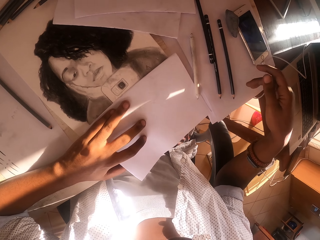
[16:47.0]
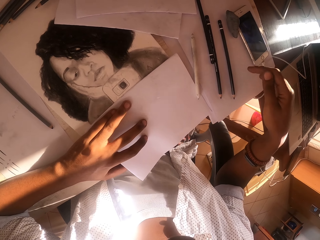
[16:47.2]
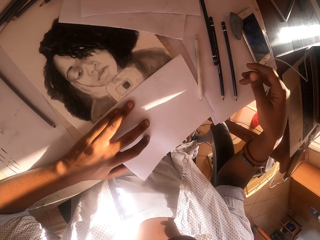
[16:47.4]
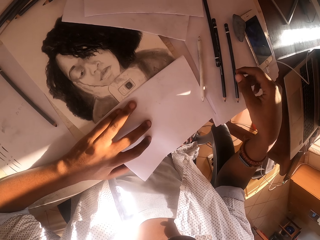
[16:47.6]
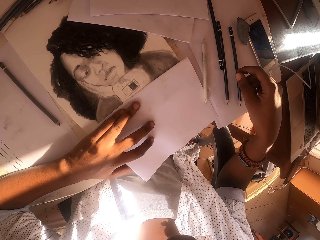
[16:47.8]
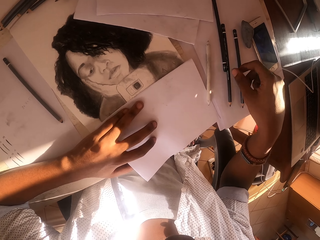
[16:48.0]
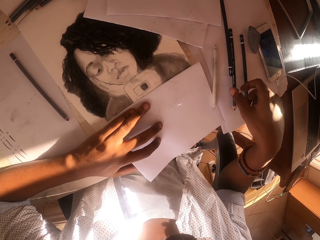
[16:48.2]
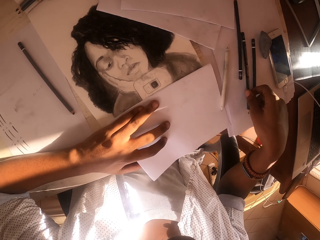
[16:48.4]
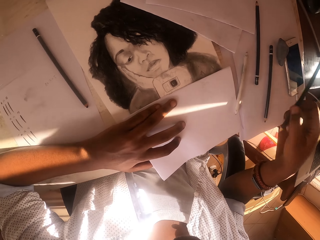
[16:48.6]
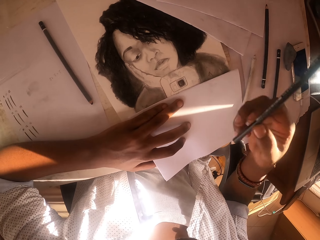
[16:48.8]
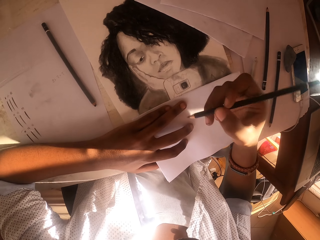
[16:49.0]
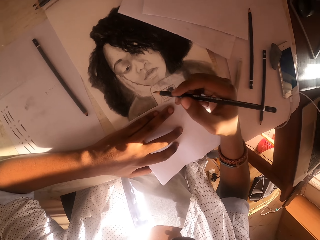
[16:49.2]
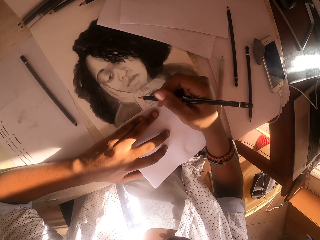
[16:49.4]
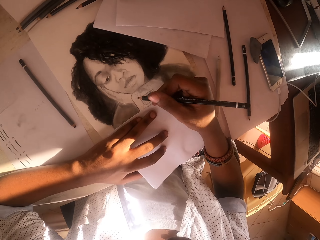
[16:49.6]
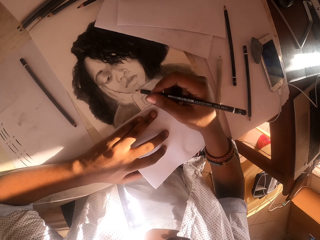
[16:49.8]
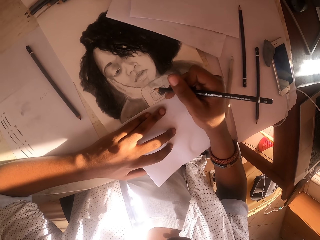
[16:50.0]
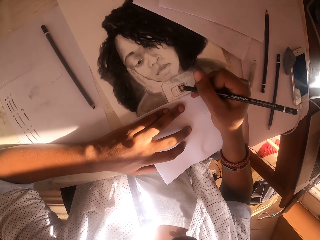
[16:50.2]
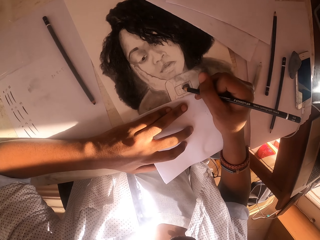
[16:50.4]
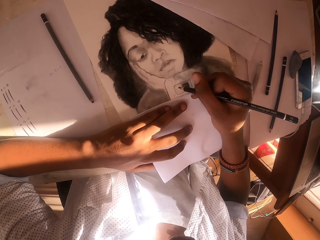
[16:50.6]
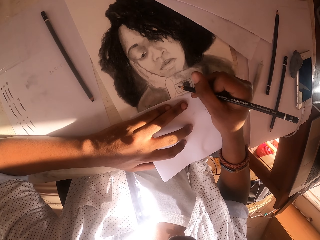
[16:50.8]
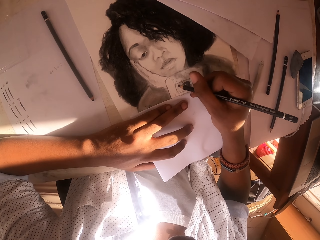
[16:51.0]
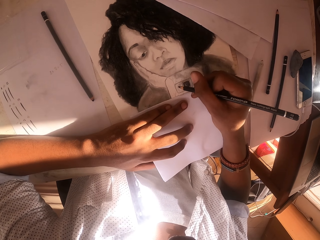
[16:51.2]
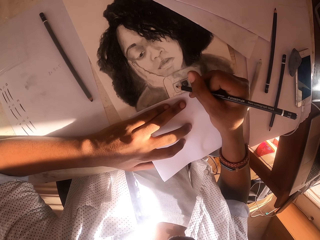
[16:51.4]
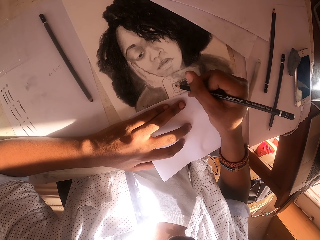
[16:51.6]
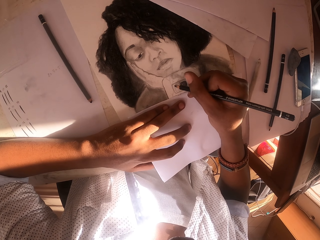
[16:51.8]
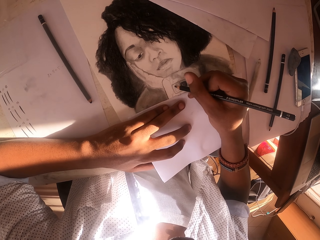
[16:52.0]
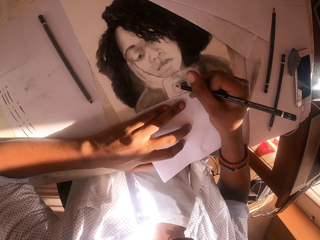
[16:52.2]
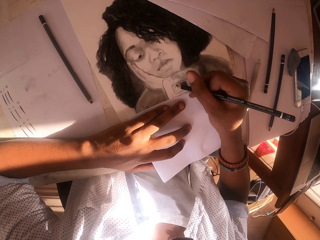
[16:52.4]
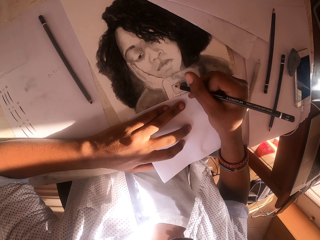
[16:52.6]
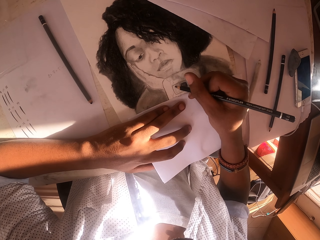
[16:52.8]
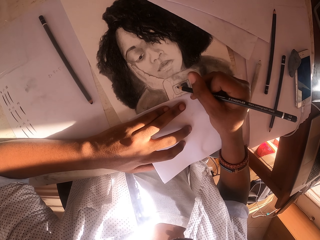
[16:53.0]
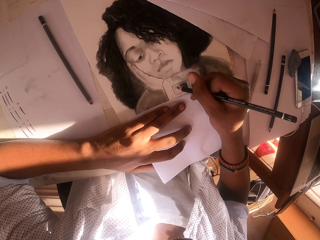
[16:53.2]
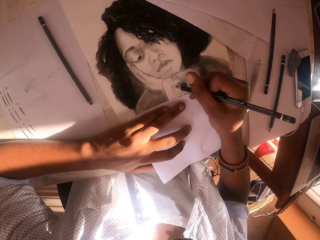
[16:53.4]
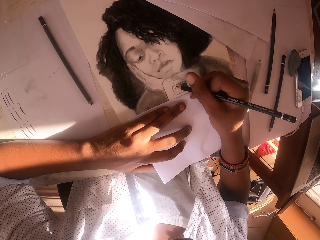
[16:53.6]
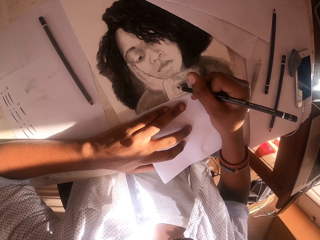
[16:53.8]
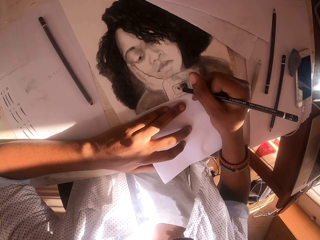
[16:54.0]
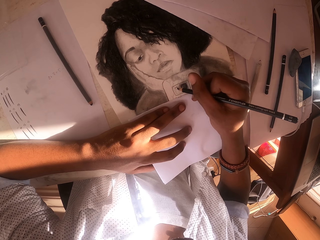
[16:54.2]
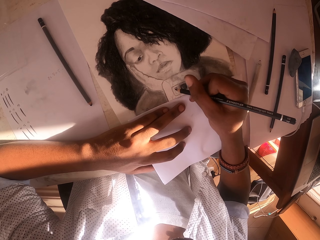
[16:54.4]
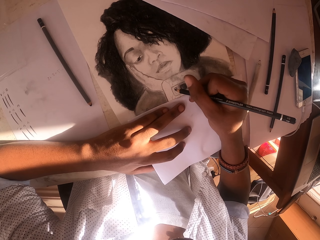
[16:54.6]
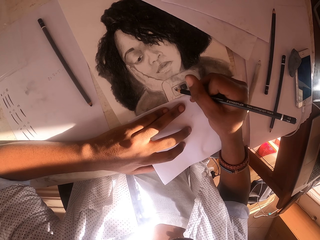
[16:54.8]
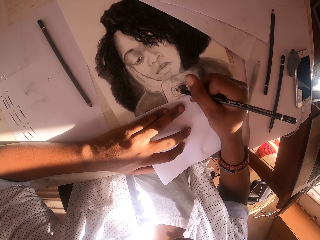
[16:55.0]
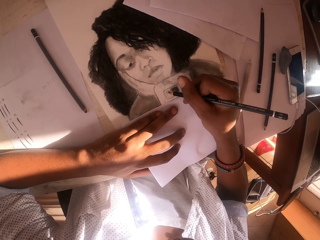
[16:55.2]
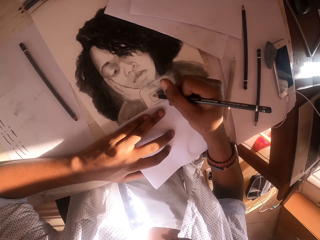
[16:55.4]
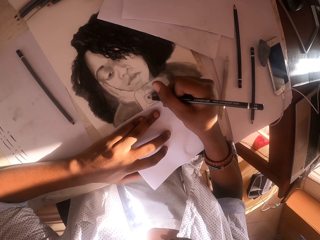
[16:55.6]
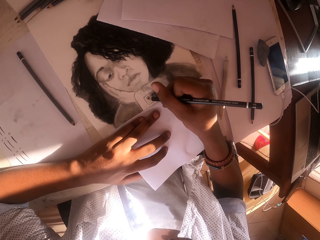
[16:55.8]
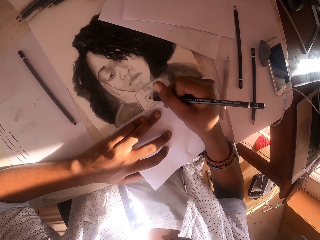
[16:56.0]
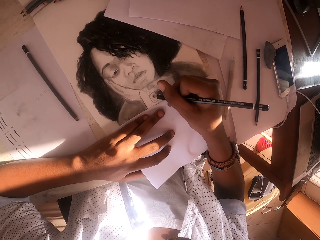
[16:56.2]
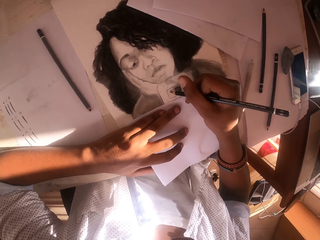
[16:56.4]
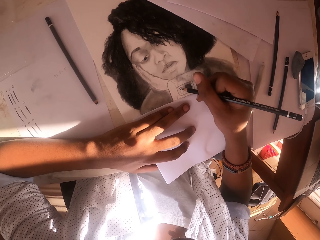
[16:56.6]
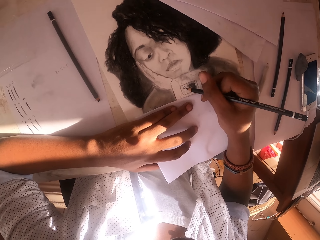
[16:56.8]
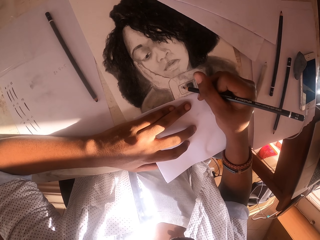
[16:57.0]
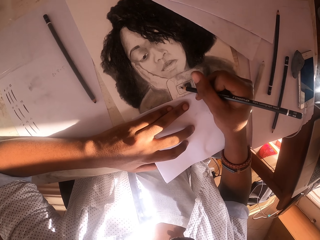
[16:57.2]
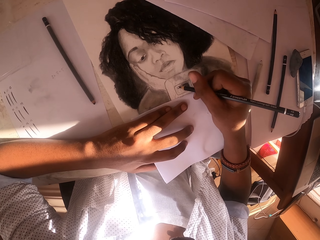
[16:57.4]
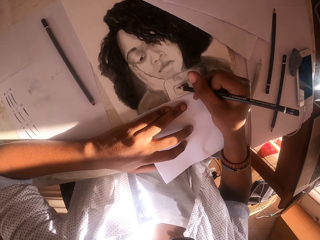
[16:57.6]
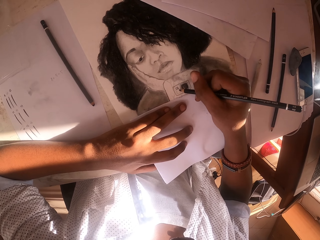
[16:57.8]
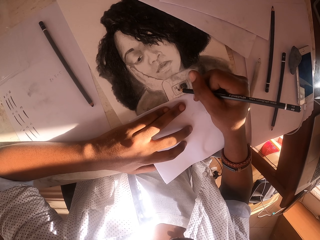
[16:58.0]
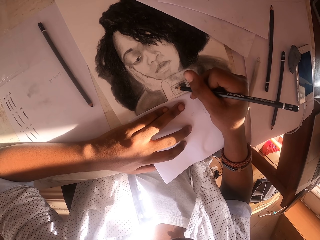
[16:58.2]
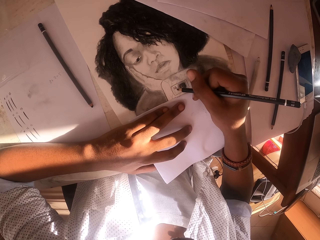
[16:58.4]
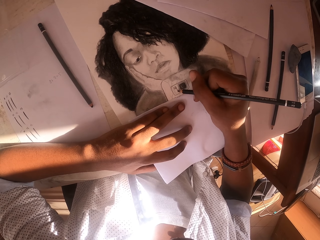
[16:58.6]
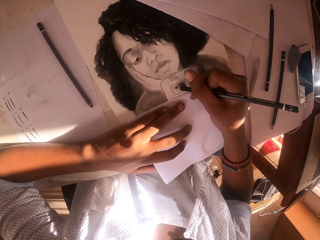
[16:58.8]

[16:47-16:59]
The camera wearer picks up the drawing pen. They draw the picture on the paper. They shade the drawing.

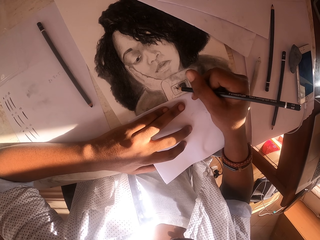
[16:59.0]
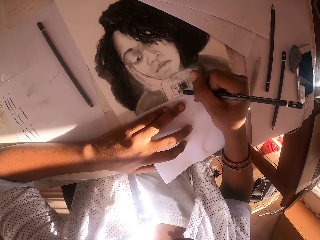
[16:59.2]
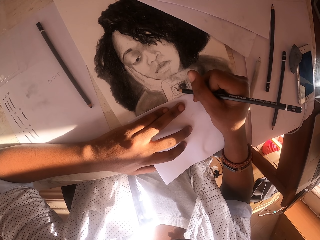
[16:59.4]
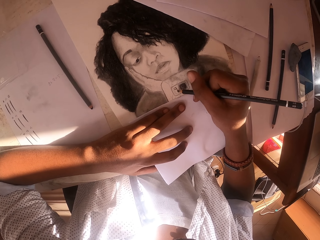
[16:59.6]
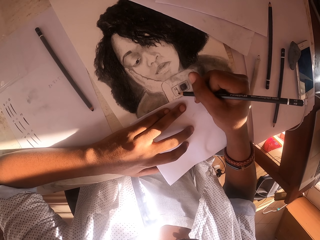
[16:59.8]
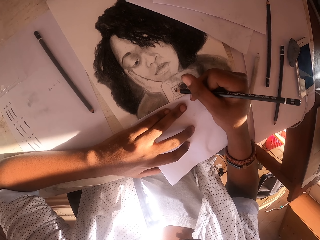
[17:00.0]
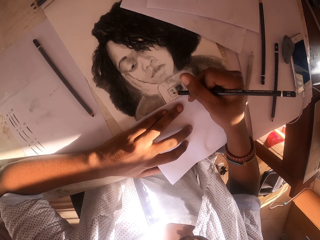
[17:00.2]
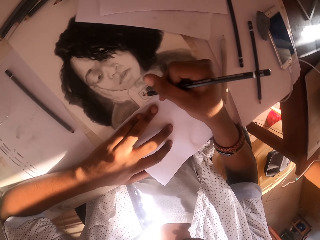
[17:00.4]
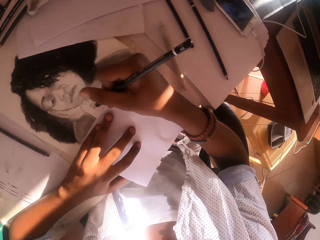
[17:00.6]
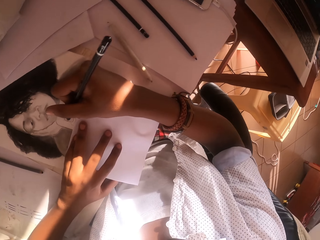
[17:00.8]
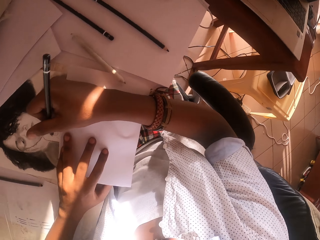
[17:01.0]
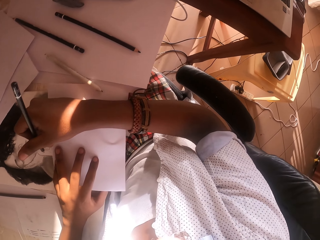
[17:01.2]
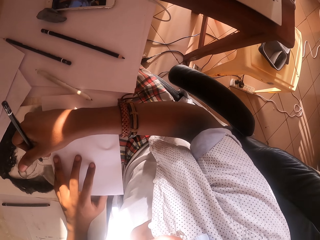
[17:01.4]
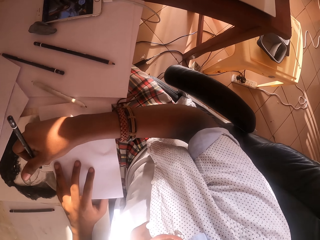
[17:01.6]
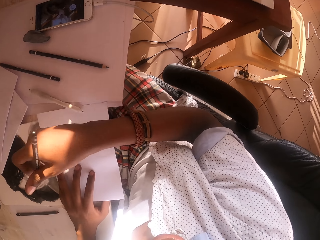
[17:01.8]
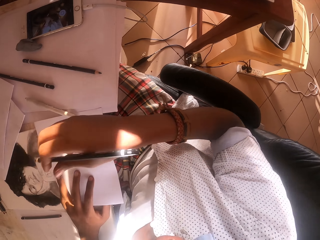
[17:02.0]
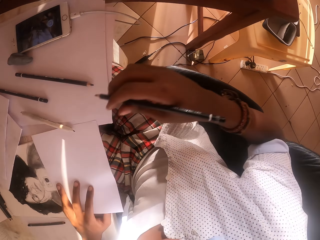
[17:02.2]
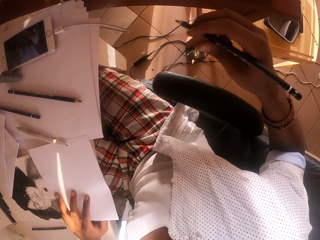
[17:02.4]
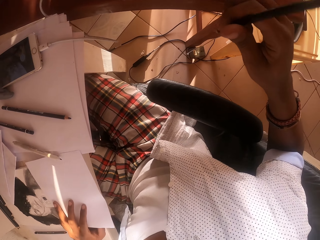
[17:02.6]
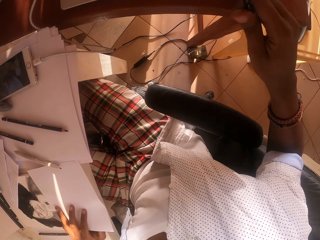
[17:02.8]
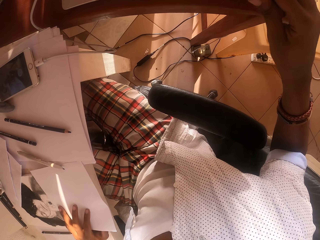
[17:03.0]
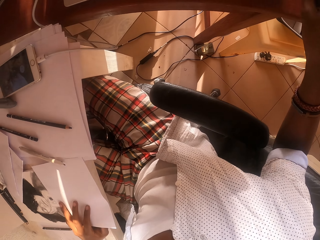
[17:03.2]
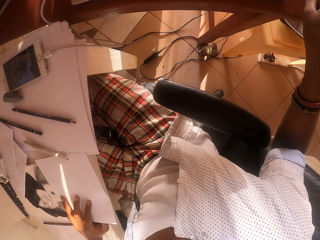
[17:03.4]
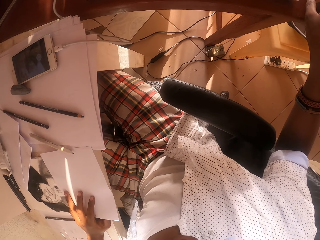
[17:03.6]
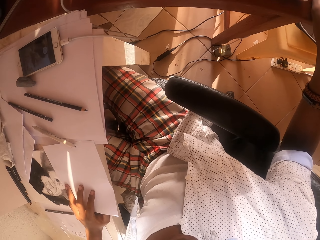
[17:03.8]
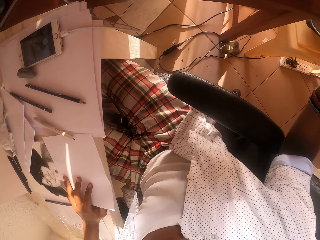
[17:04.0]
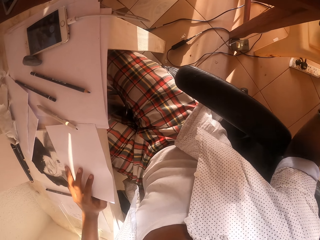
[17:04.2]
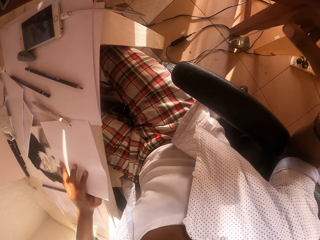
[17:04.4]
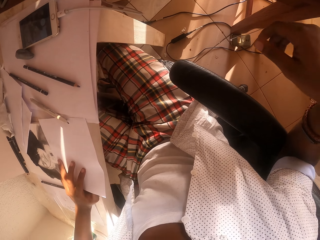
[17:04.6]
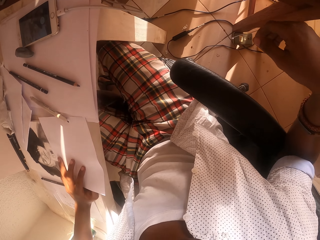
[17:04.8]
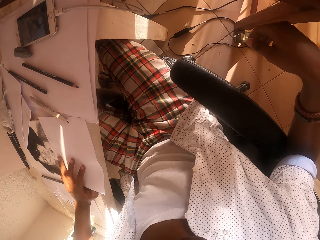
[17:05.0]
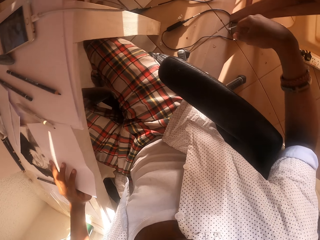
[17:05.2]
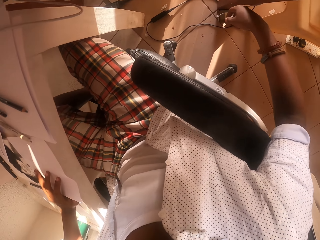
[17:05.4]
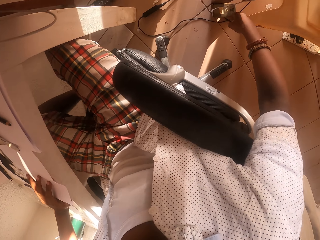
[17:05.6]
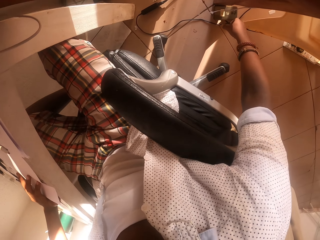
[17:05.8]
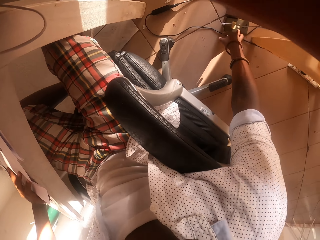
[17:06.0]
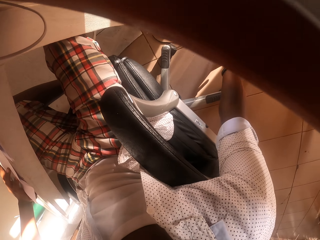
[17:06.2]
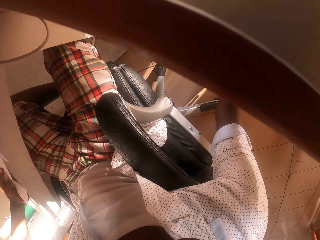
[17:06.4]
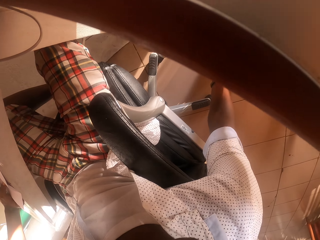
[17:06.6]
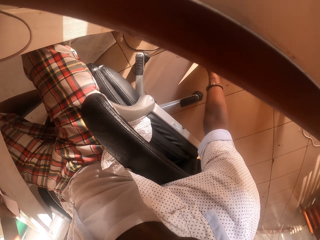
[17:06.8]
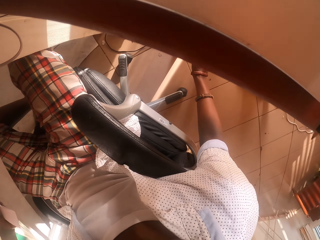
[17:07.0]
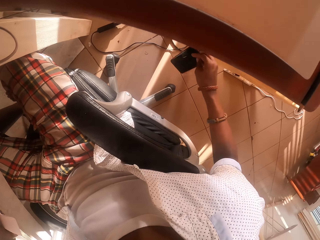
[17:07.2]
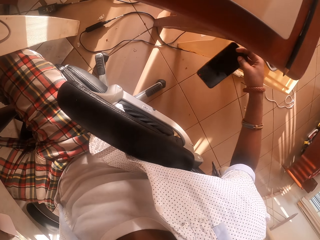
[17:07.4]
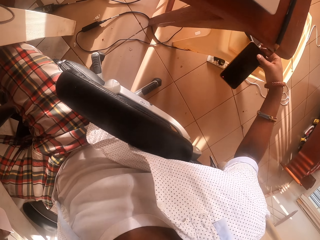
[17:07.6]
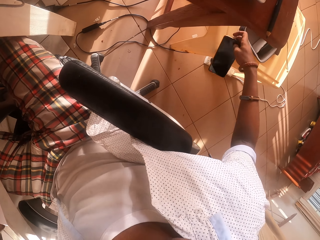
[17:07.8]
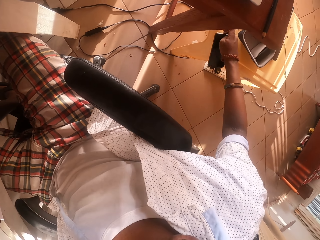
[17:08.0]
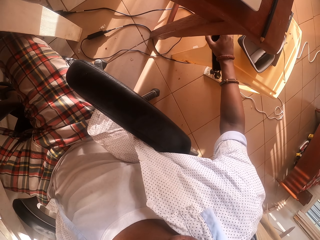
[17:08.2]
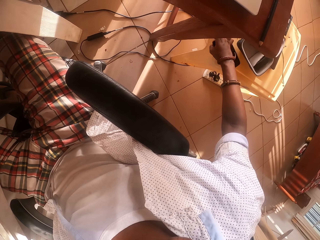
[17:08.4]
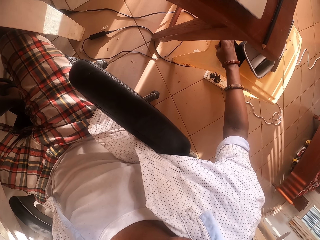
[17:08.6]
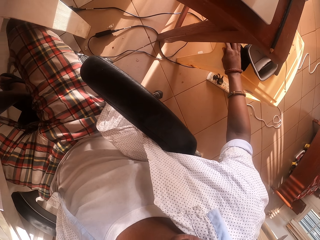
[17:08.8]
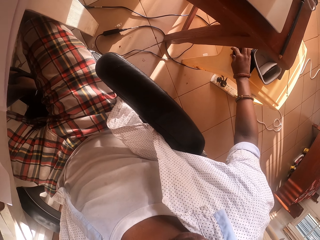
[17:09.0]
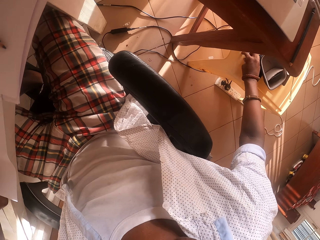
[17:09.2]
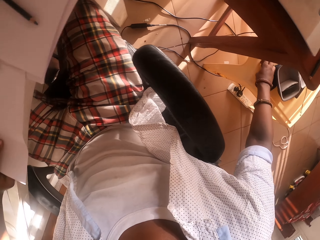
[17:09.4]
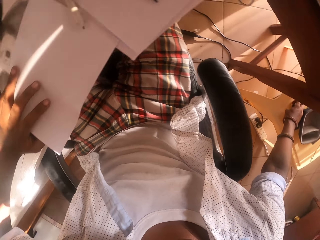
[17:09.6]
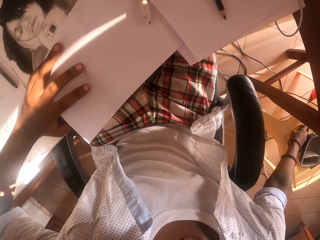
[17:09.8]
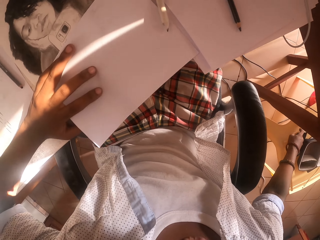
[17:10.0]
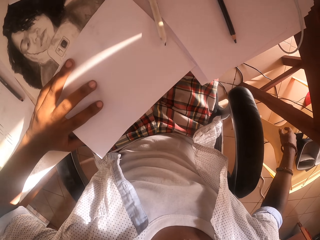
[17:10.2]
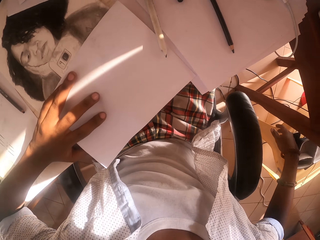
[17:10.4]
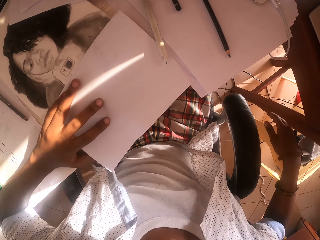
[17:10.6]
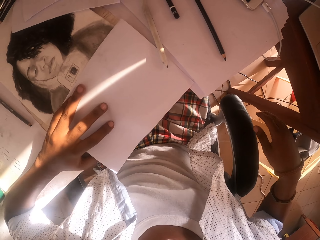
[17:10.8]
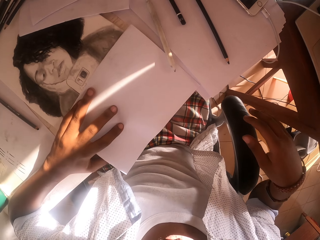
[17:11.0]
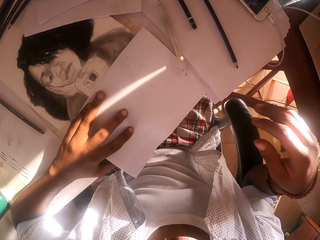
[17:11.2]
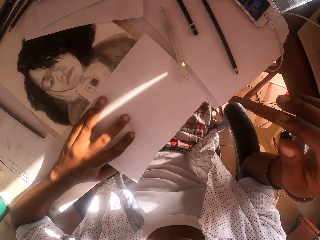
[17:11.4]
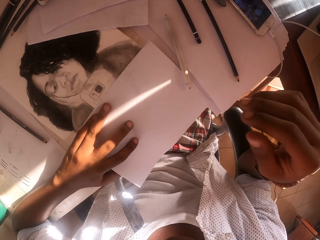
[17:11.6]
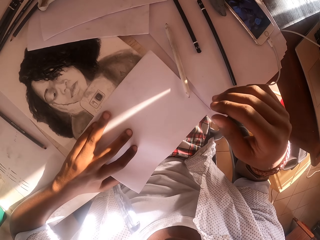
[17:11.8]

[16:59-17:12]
The camera wearer looks around. They put the drawing pen aside. They move the hand. They pick up the phone. They move the phone. They put the phone on the plastic table. They move the hand.
